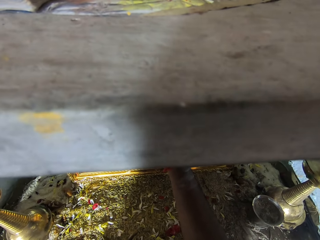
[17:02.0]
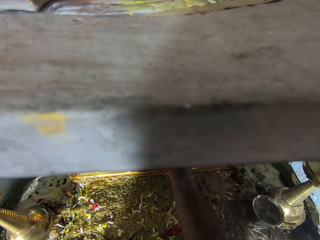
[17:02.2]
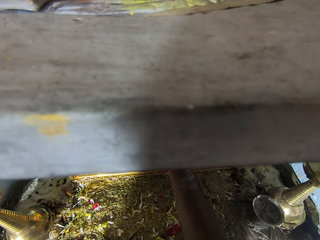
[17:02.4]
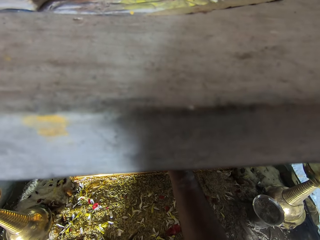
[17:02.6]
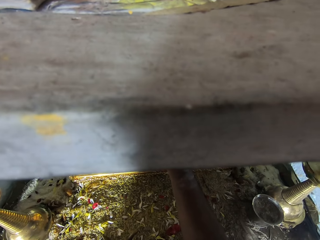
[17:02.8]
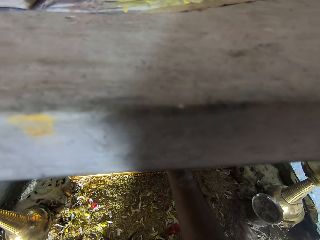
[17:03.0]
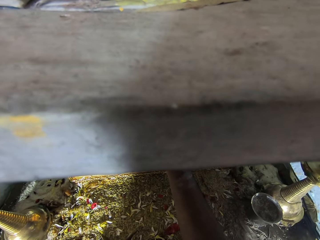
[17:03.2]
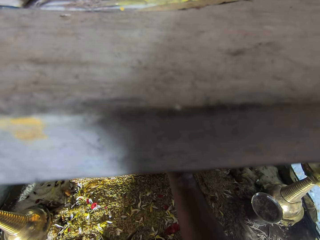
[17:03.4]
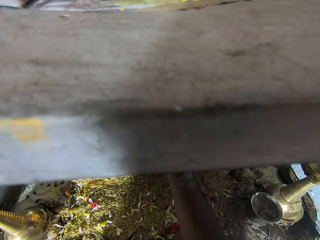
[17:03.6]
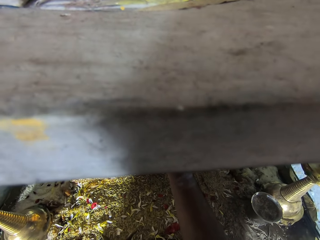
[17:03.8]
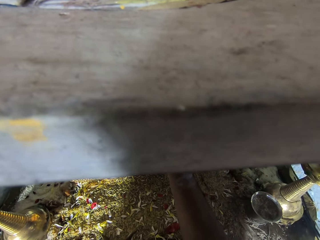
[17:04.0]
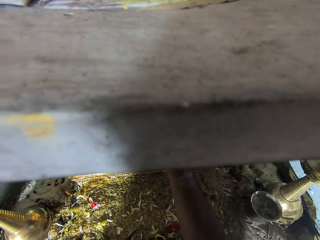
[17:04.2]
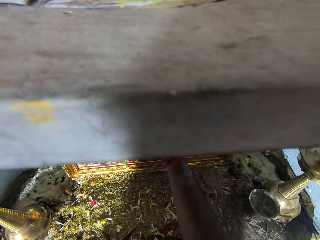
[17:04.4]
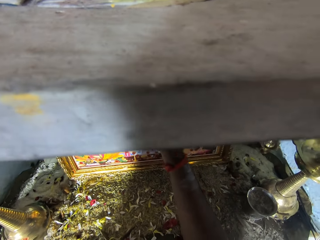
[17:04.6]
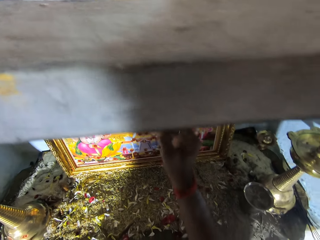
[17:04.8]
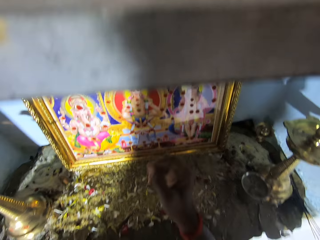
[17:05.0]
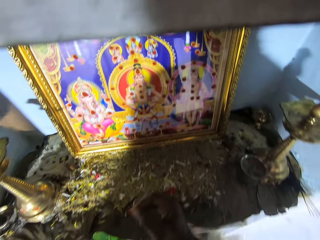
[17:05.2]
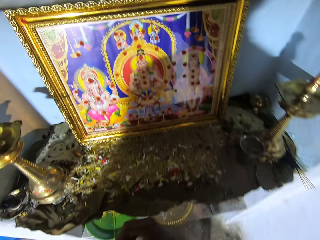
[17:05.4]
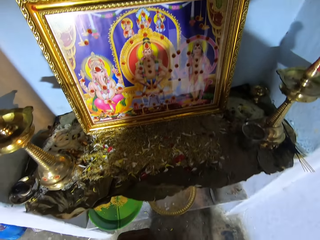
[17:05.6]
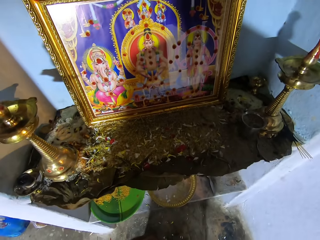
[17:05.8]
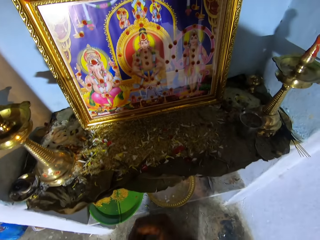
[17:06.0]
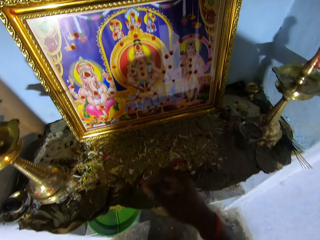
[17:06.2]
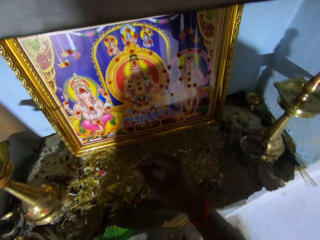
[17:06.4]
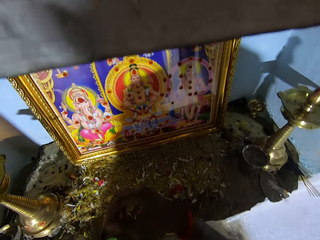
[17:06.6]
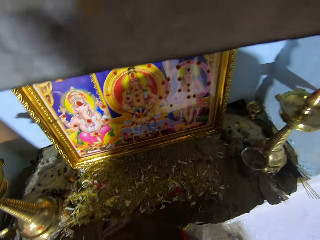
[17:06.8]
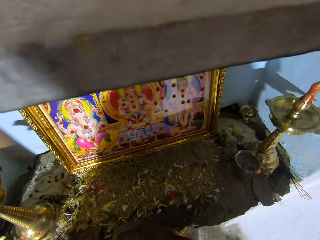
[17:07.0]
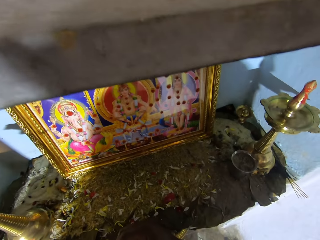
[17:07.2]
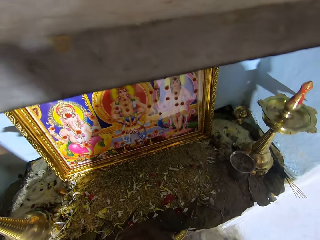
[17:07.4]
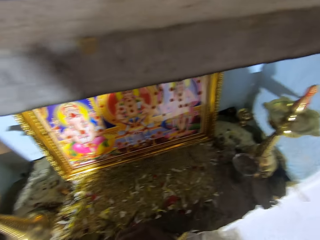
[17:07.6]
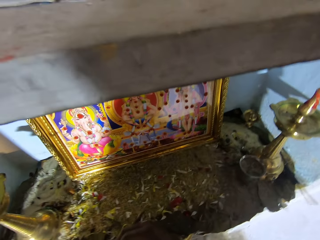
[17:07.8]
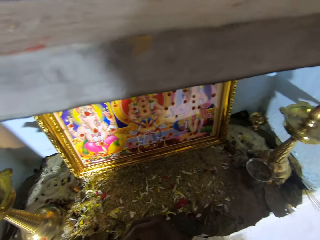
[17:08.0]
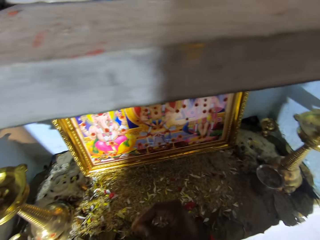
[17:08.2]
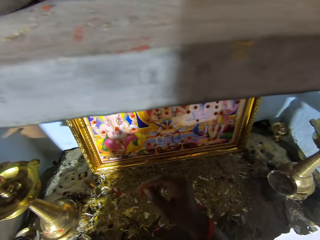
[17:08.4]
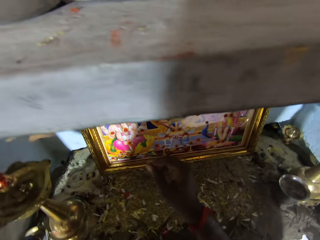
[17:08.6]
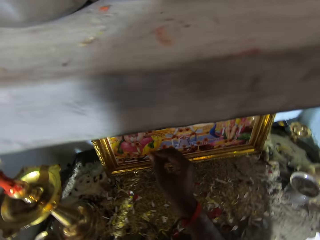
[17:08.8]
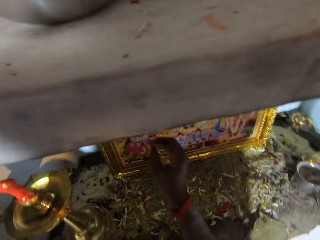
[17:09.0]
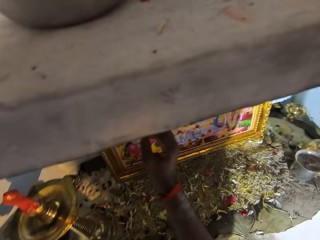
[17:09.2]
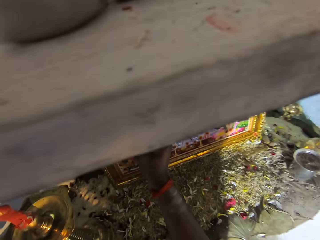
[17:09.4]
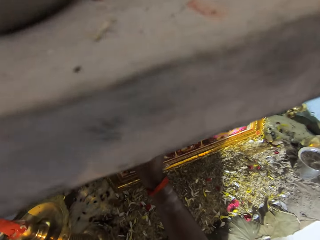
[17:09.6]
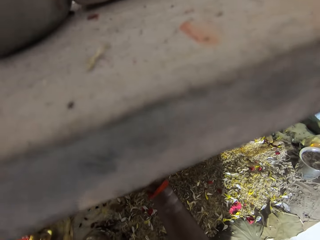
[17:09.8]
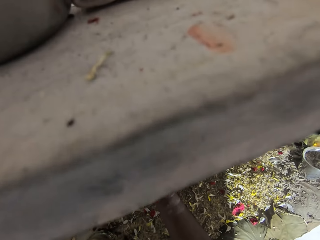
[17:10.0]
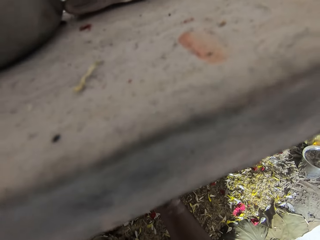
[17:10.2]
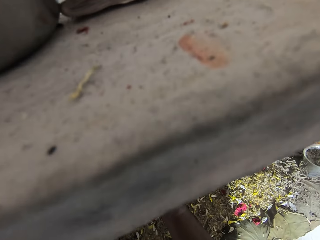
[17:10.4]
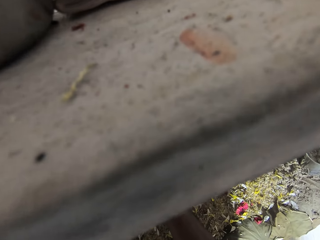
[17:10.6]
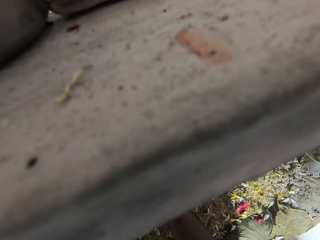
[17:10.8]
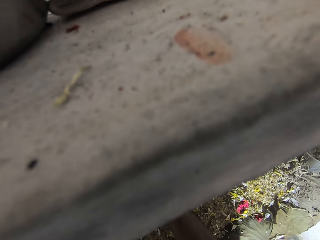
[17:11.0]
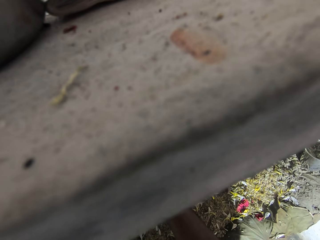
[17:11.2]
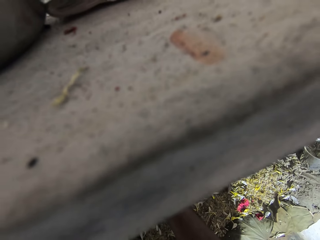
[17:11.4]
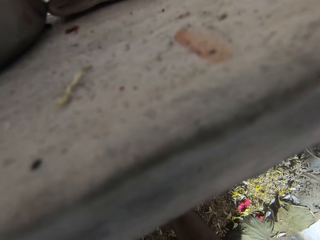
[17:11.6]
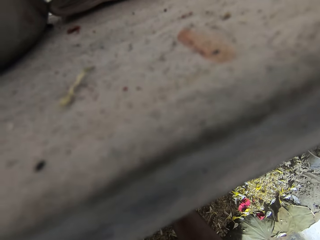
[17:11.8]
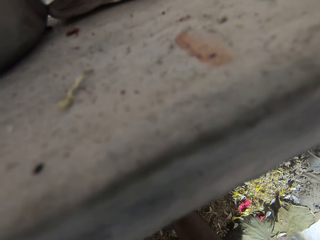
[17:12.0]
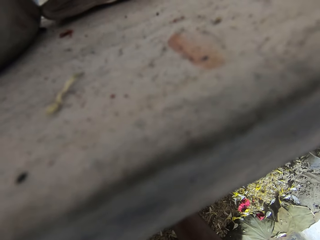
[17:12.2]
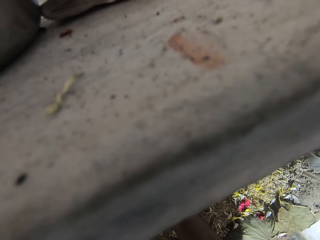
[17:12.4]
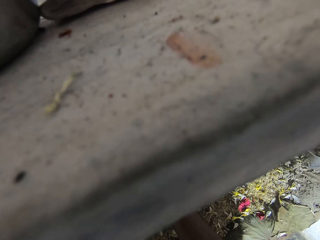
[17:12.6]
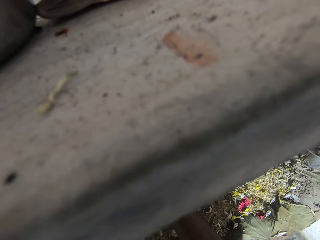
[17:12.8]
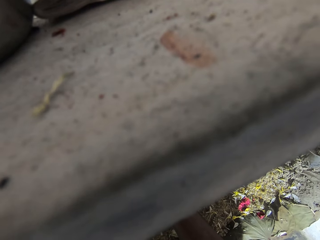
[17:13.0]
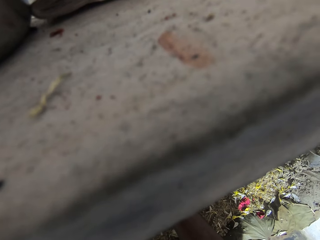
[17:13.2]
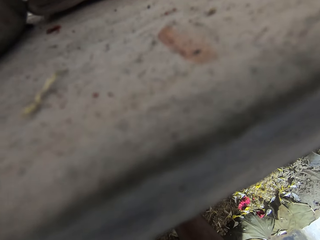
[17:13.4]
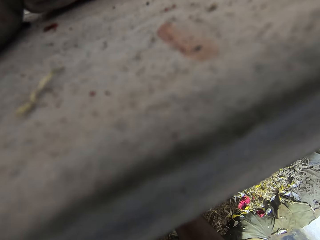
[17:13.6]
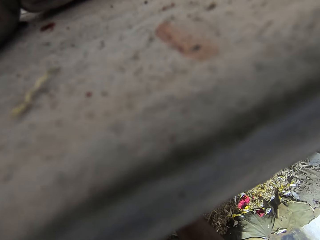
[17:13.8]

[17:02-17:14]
The camera wearer looks at the painting. They look around.

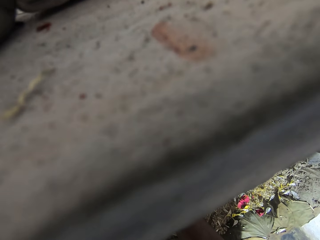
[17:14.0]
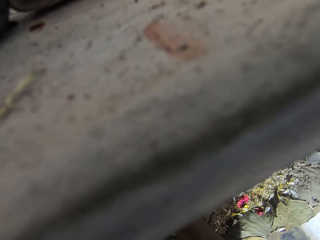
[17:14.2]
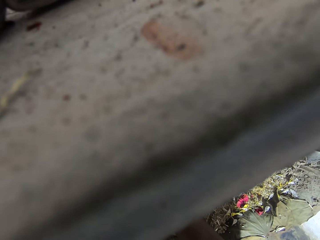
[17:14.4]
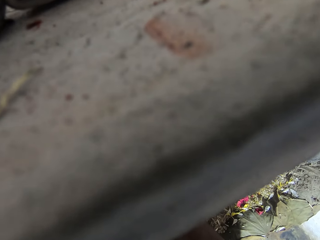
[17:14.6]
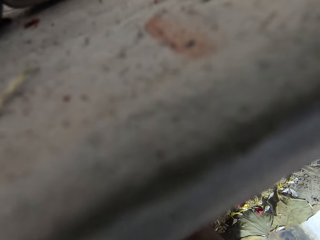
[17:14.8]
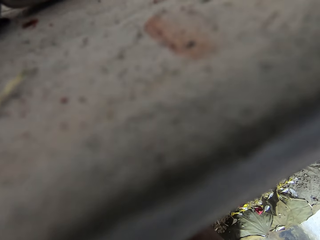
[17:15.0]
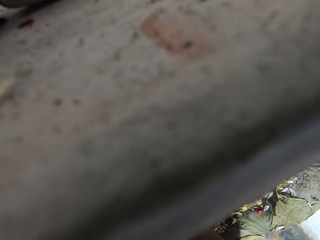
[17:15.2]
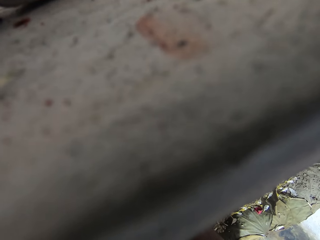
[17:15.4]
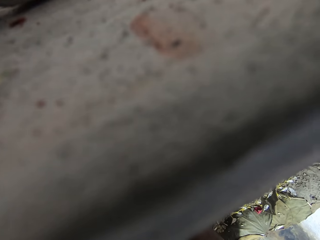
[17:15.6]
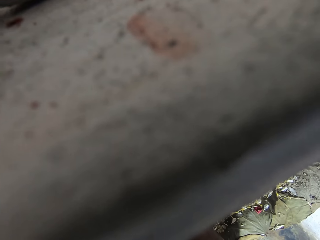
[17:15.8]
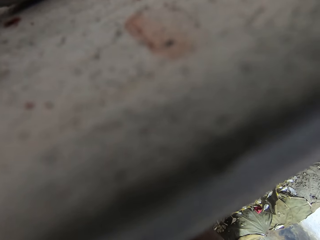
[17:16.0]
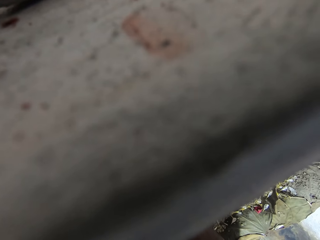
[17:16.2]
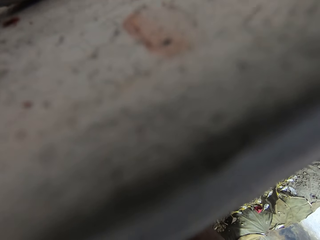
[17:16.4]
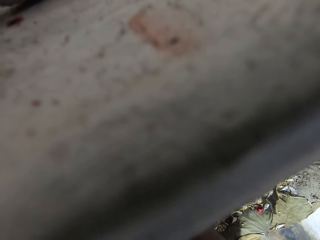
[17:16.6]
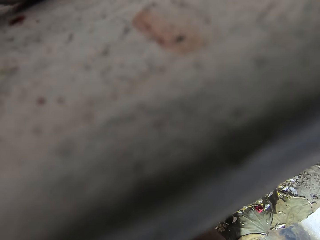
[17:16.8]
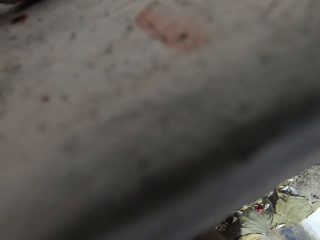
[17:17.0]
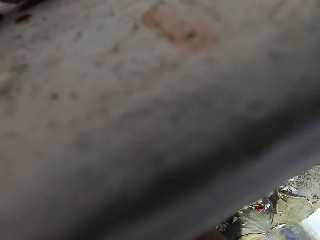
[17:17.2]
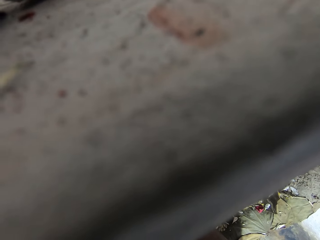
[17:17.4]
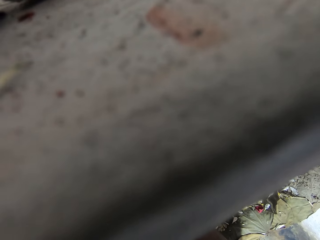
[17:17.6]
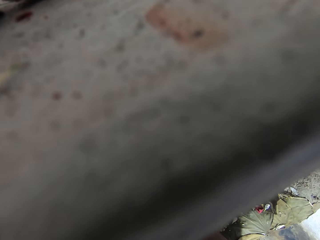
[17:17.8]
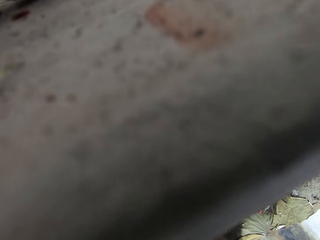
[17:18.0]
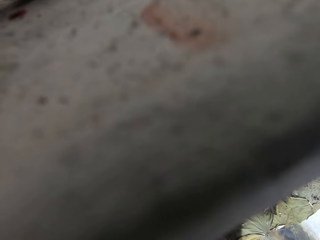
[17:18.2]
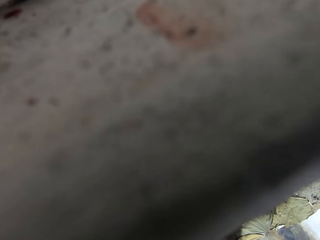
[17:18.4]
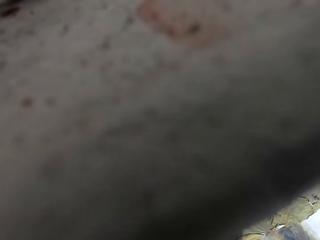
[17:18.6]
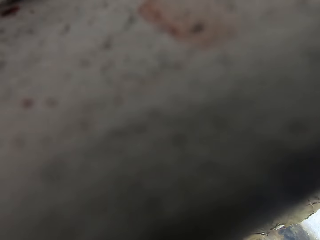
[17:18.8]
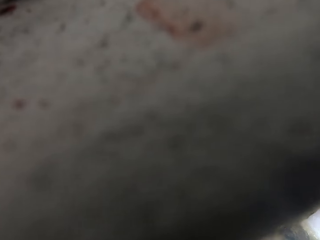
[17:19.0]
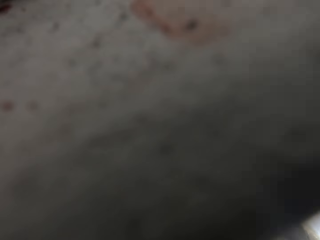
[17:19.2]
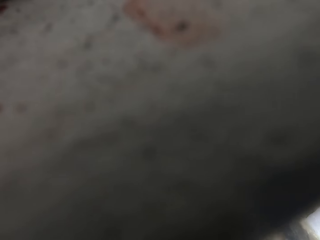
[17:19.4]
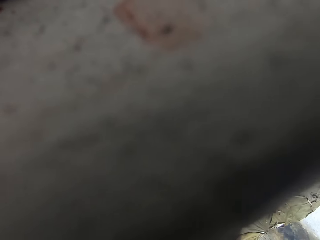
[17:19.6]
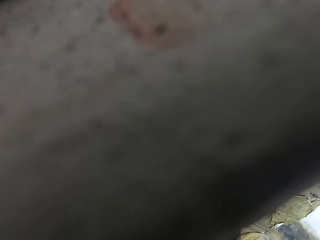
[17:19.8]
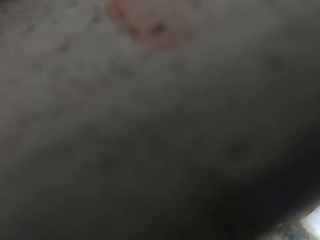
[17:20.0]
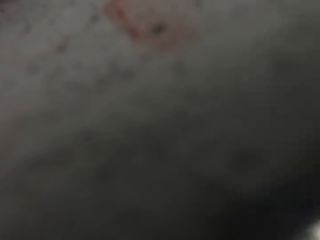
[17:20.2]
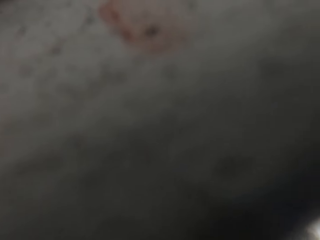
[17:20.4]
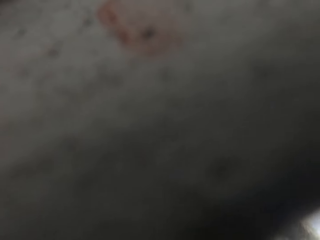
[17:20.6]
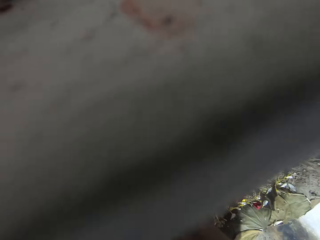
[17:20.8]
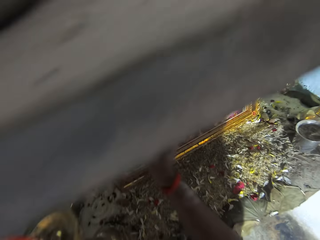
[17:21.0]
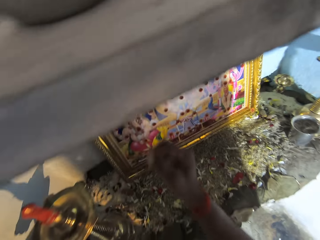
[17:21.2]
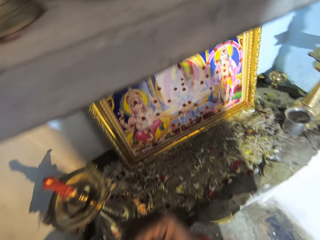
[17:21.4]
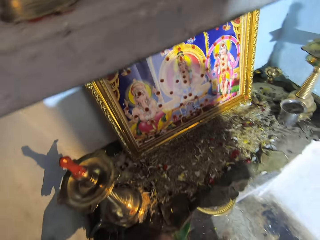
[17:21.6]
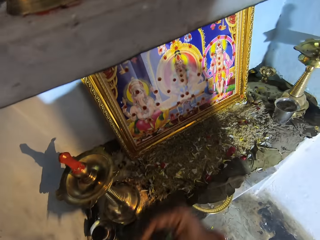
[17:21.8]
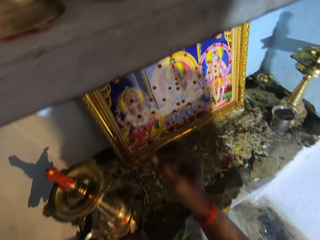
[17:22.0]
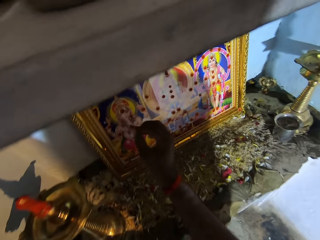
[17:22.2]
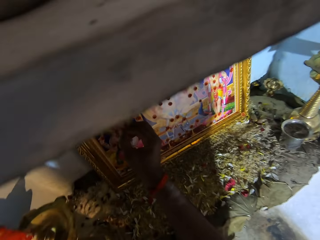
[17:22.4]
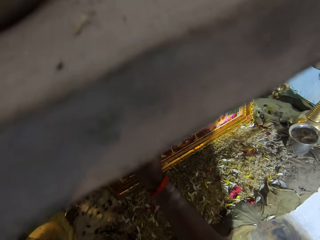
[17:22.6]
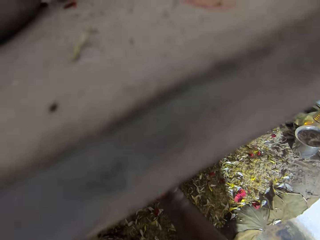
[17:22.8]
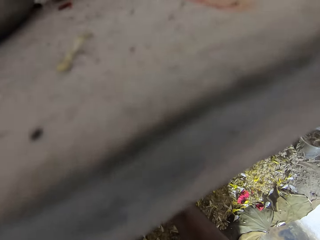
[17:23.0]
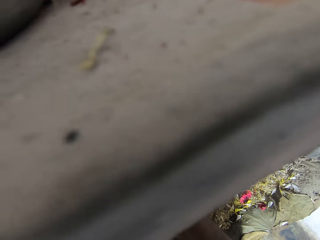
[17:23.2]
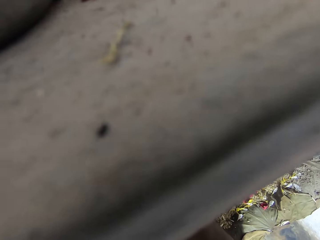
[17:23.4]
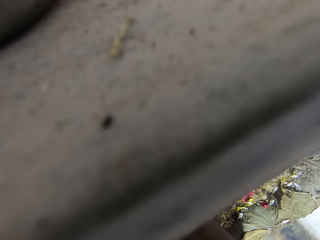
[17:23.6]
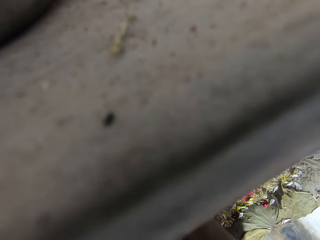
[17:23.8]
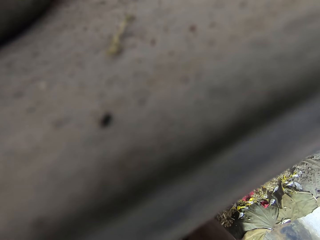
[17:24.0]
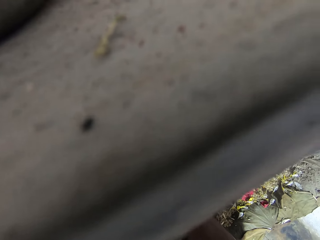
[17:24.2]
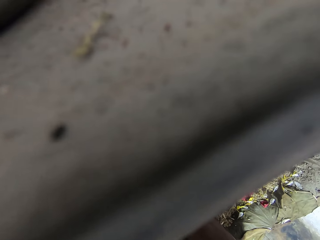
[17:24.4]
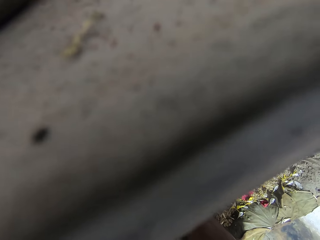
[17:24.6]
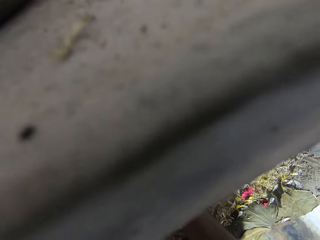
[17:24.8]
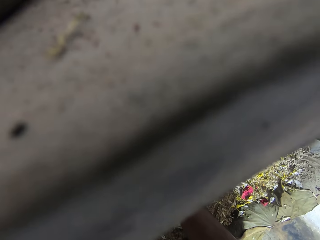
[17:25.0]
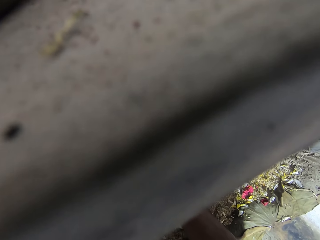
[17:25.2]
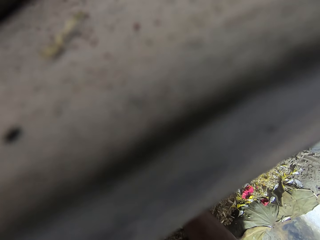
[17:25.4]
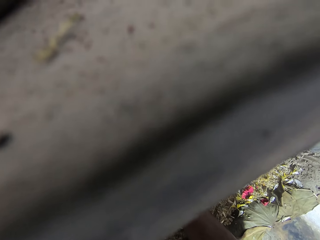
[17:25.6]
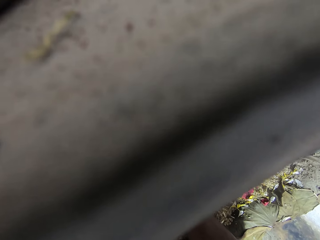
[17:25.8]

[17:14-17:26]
The camera wearer paints the wall art. They look around and move the hand. They look at the painting. They paint the wall art. They look around.
